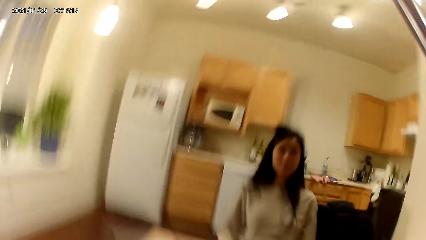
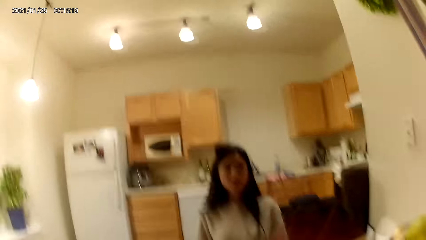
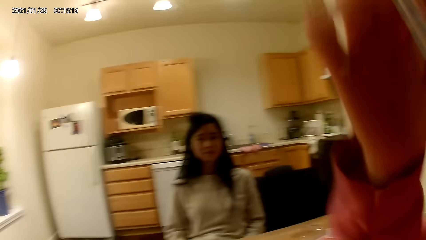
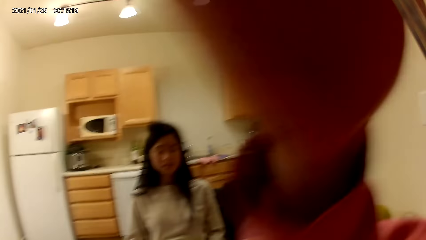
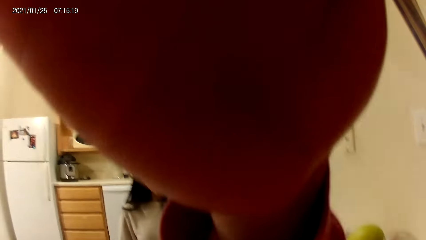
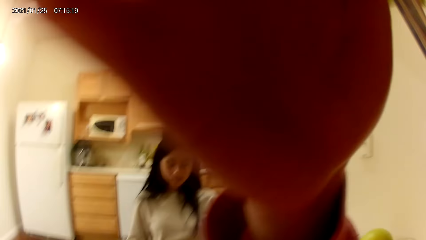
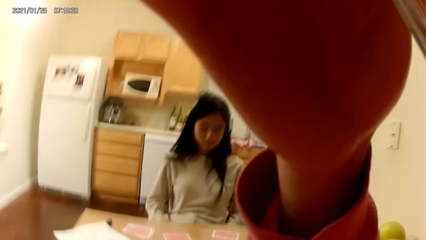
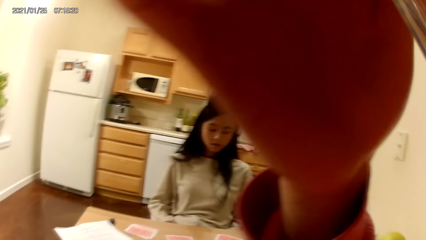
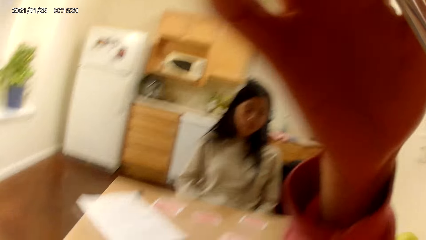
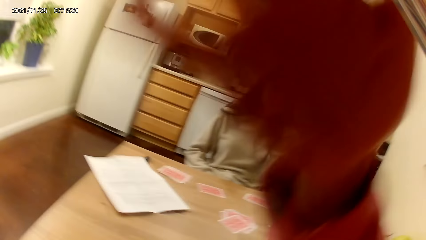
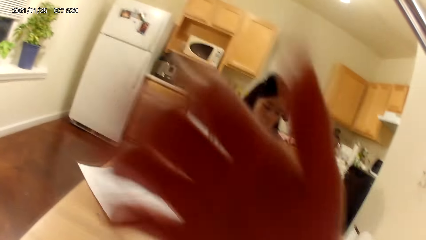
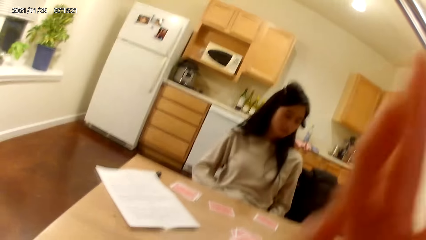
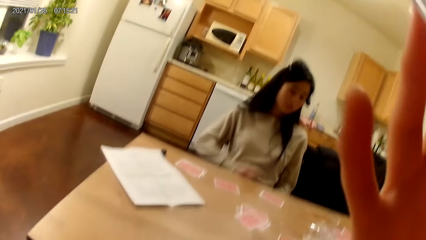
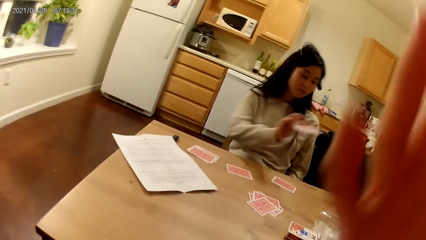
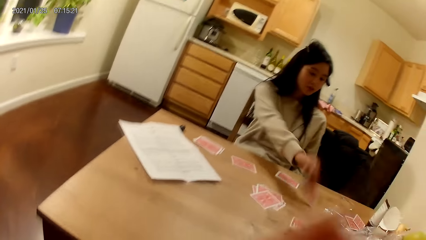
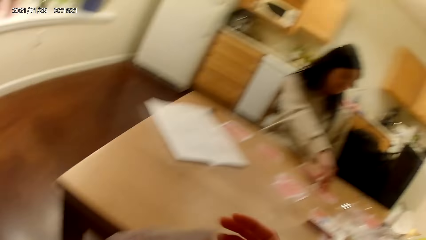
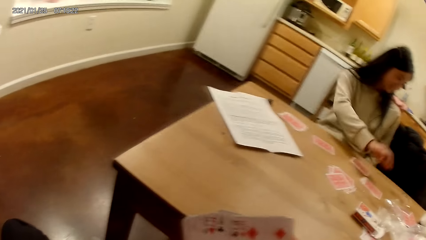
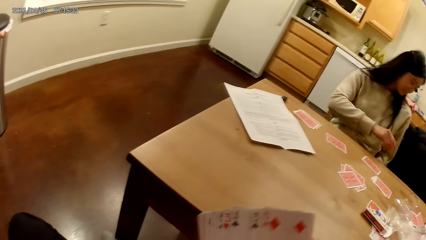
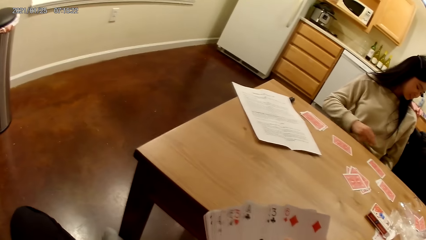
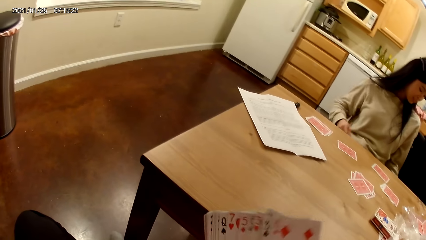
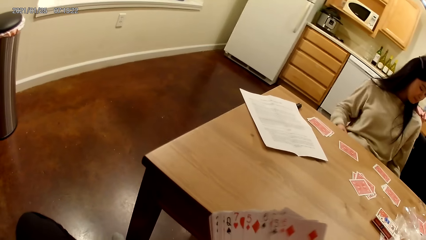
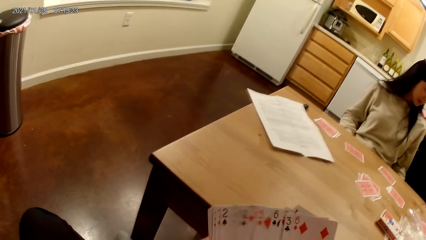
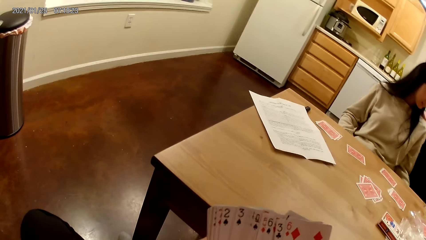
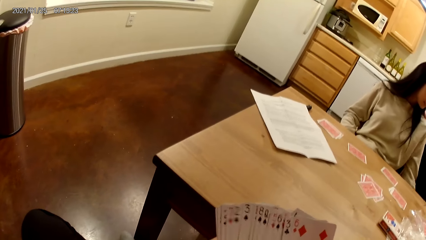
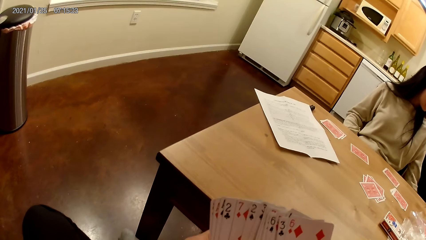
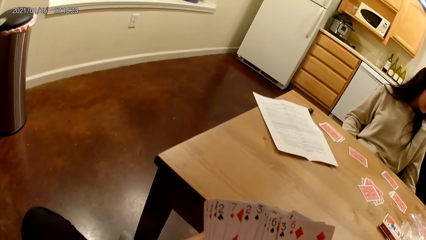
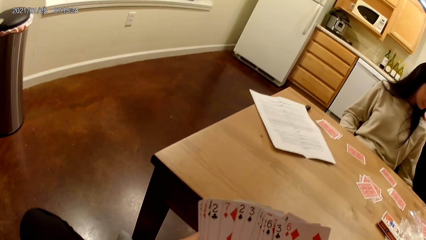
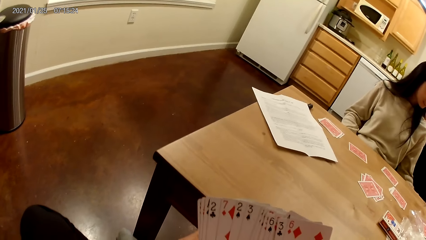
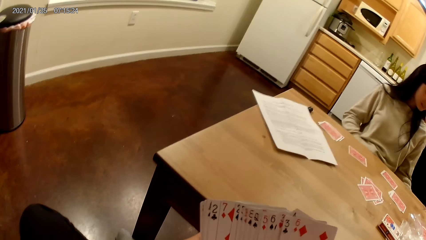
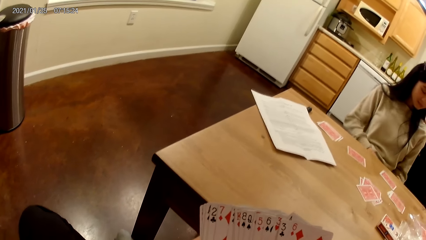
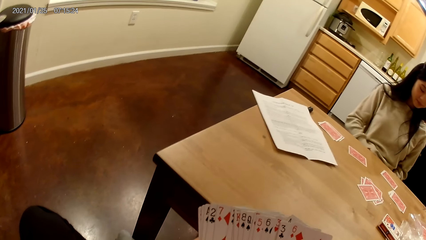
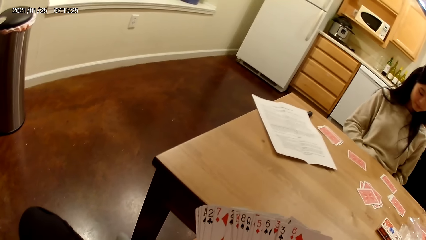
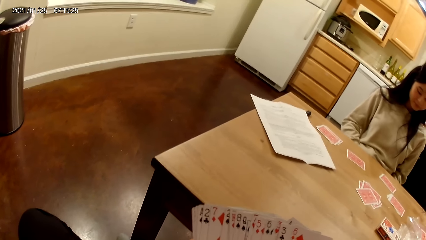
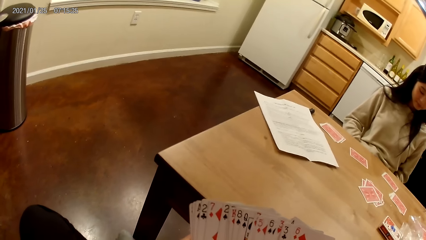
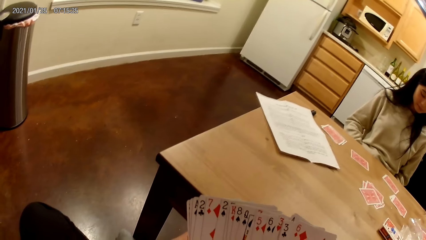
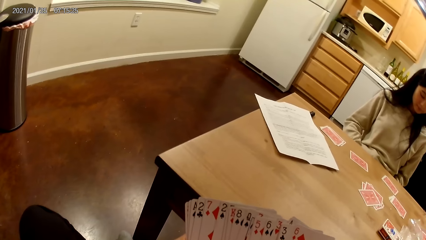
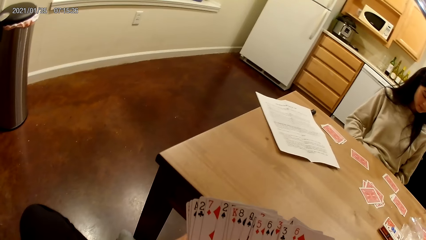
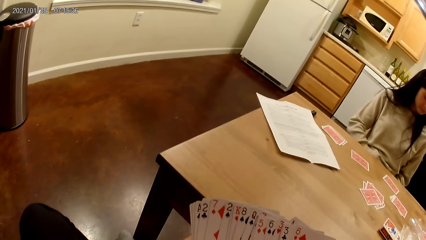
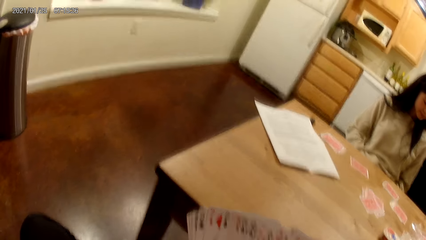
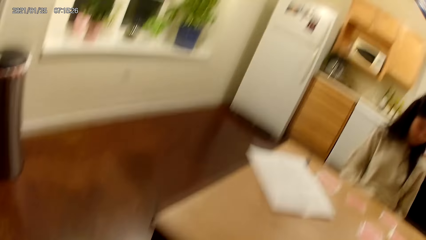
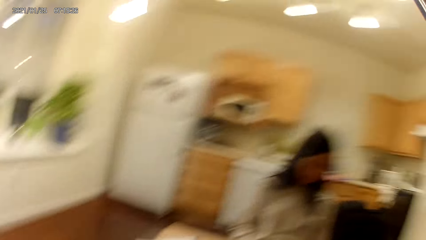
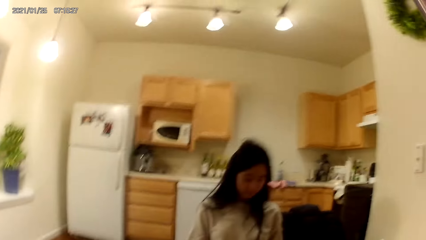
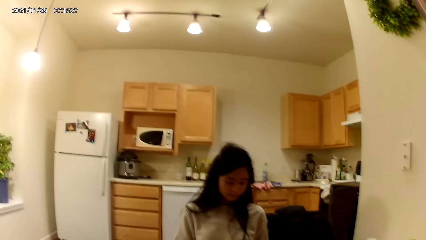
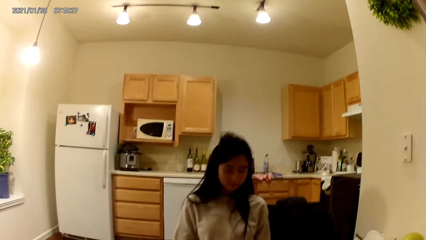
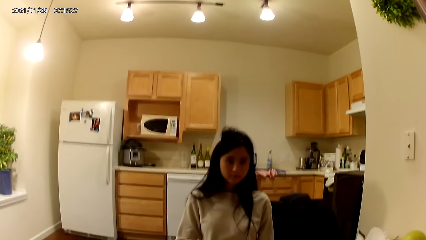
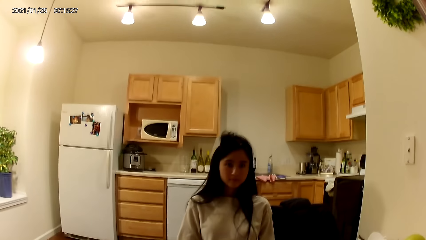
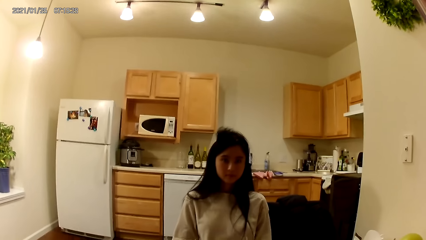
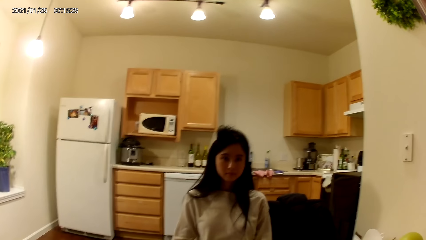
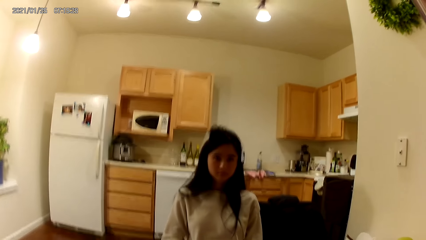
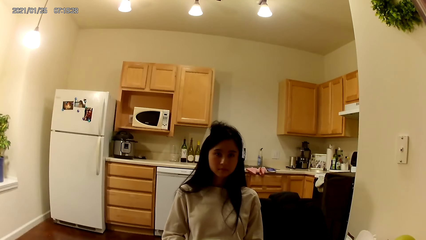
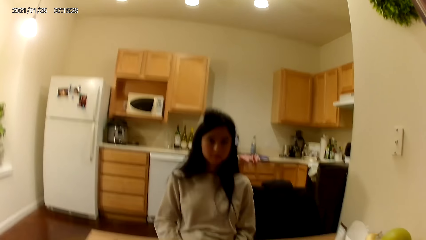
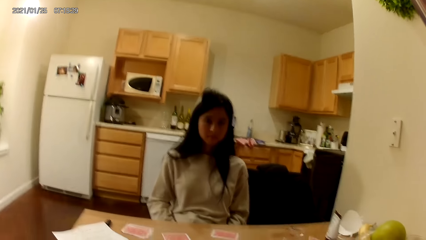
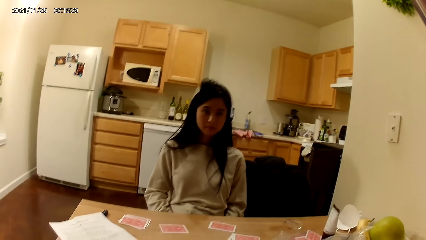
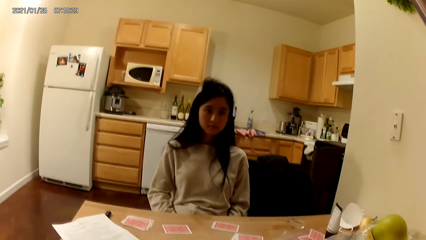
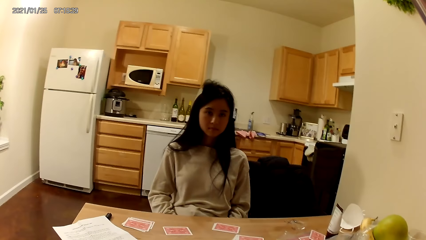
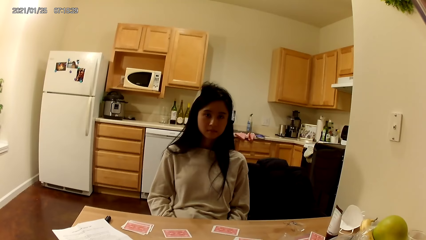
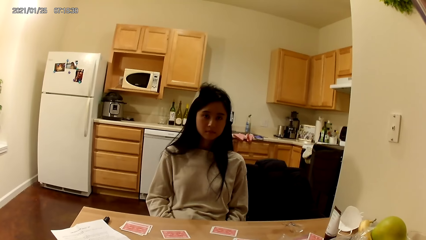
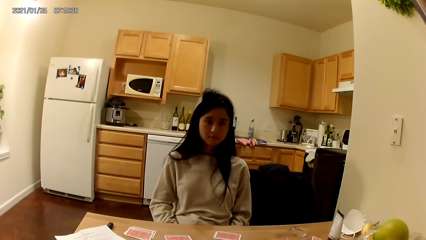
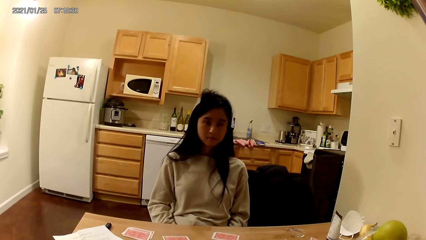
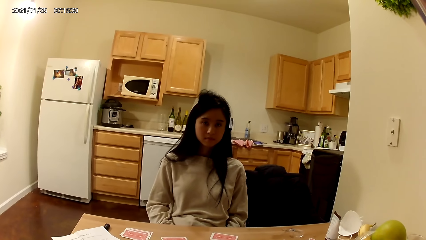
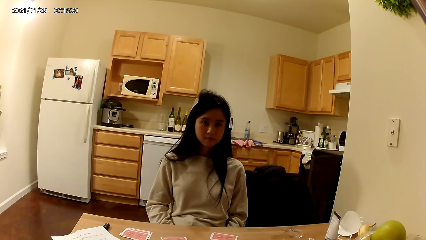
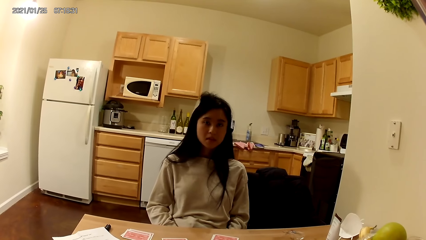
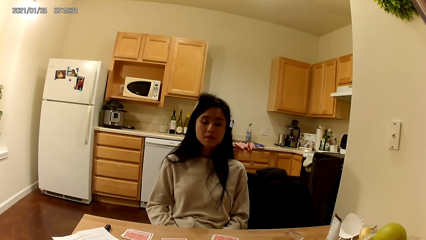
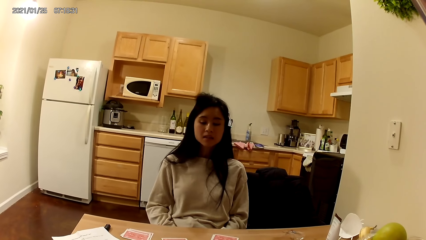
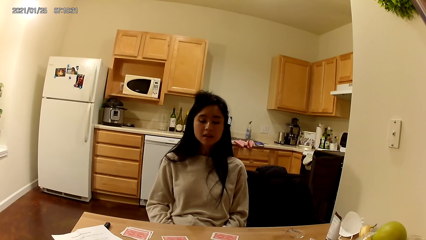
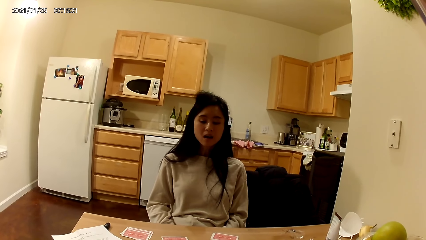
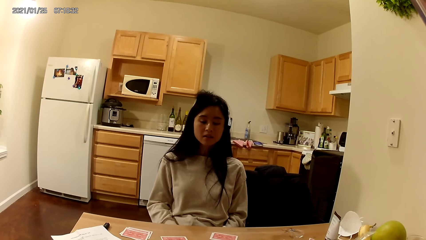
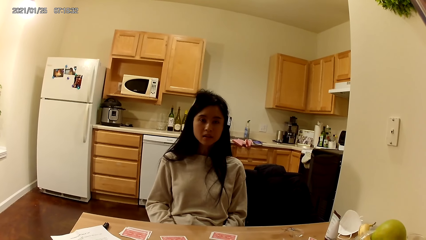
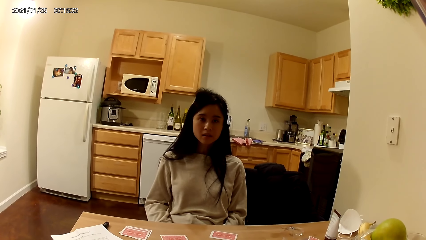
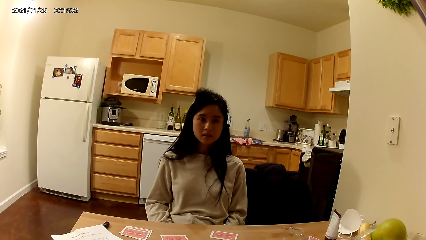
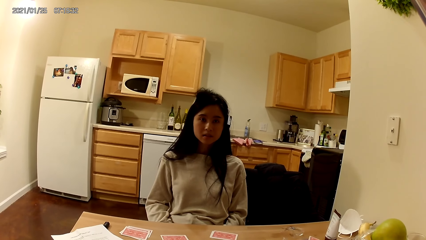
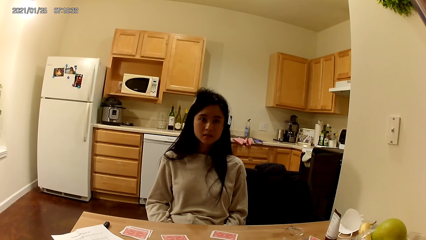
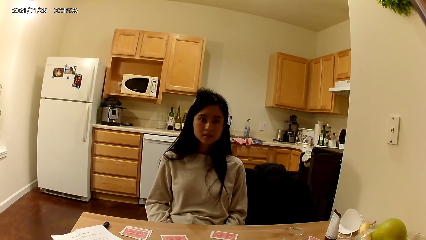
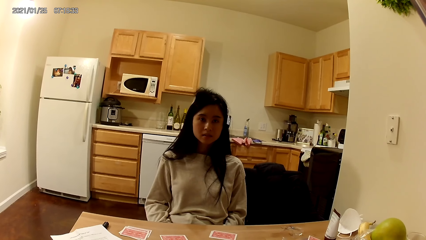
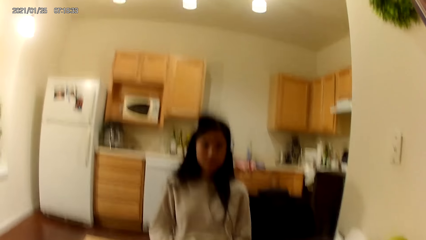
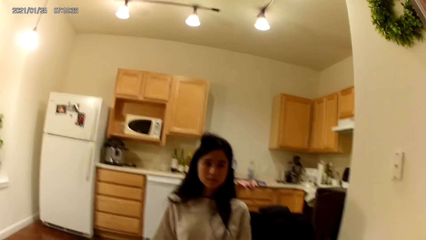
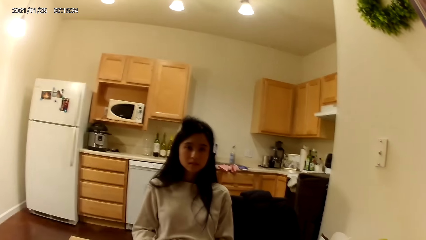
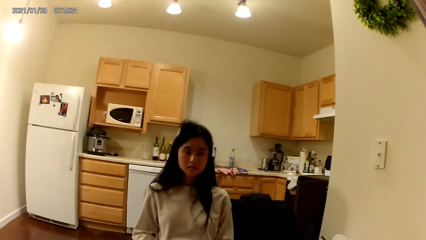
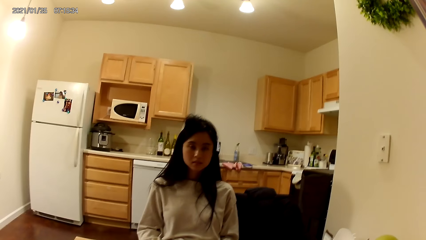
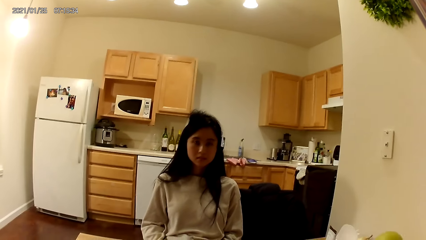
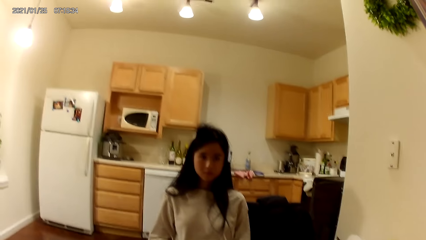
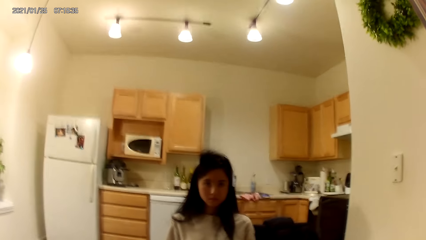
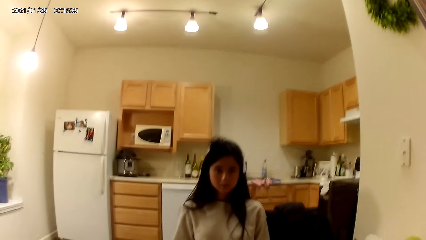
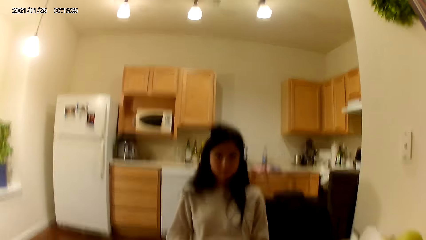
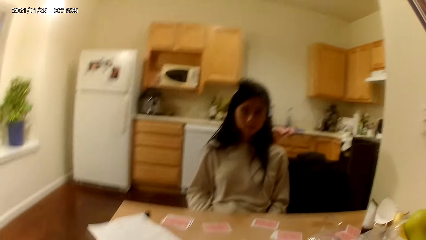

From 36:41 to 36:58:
The camera wearer raises her right hand towards her face. She lowers her right hand. A woman places another set of cards on the dining table with her right hand. The camera wearer holds playing cards with hands. She stares at the woman.
